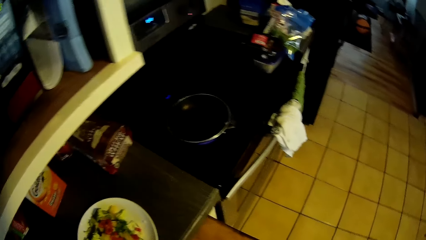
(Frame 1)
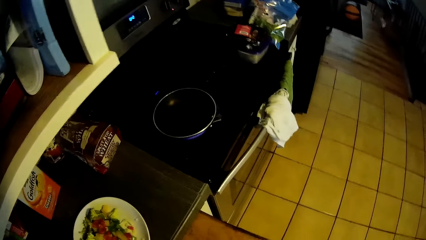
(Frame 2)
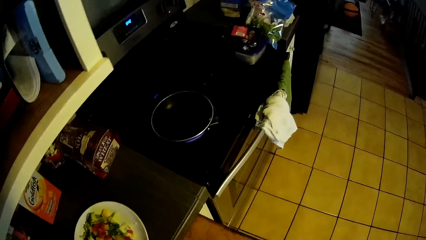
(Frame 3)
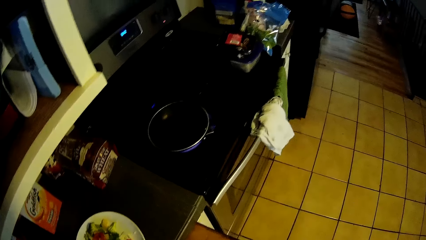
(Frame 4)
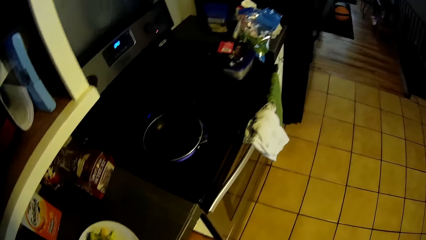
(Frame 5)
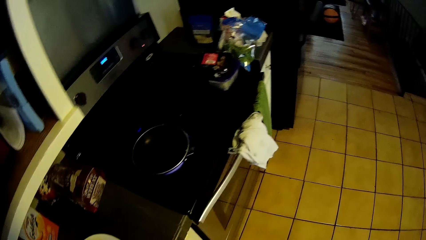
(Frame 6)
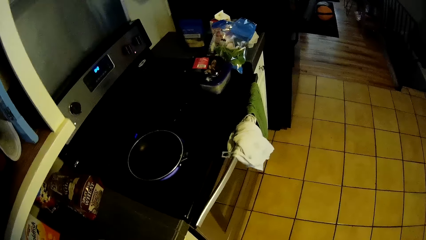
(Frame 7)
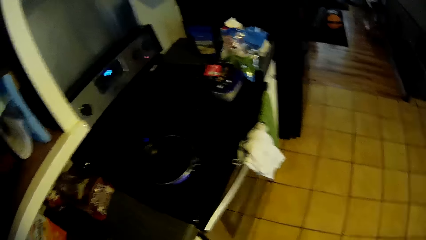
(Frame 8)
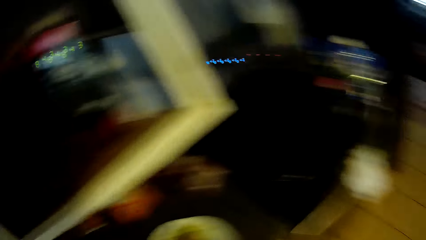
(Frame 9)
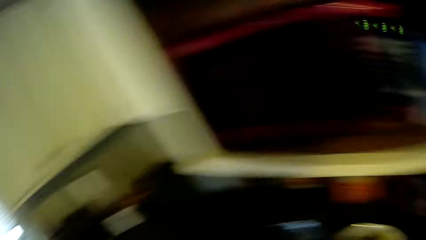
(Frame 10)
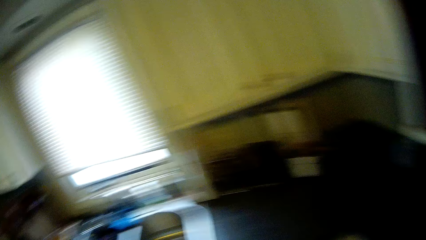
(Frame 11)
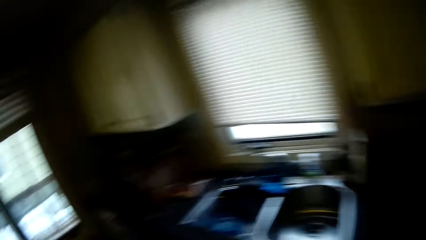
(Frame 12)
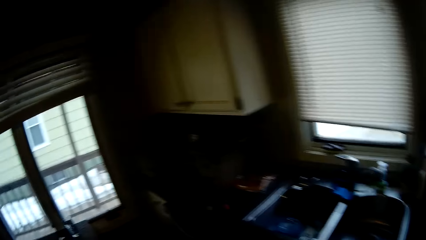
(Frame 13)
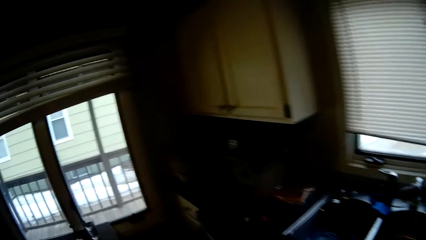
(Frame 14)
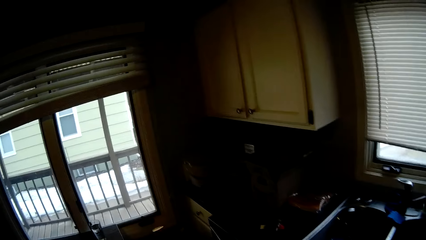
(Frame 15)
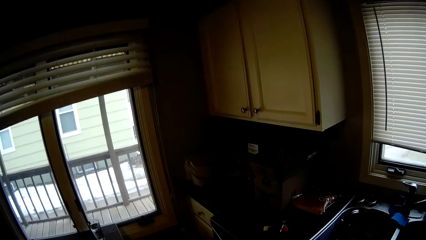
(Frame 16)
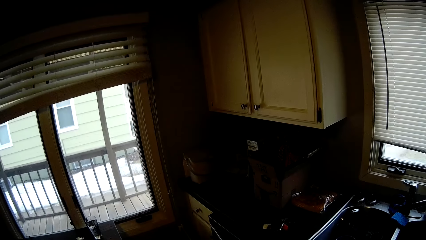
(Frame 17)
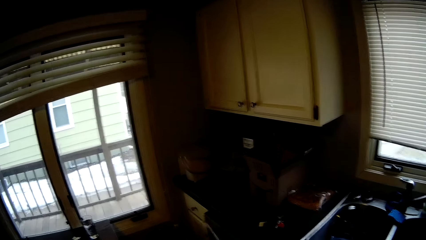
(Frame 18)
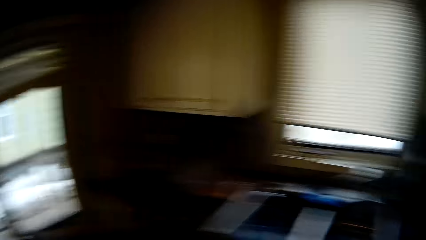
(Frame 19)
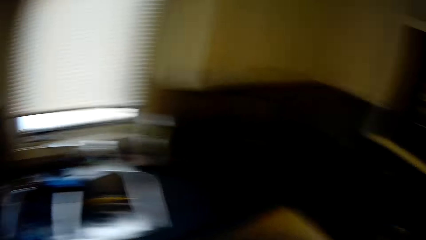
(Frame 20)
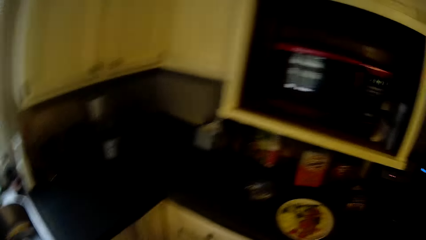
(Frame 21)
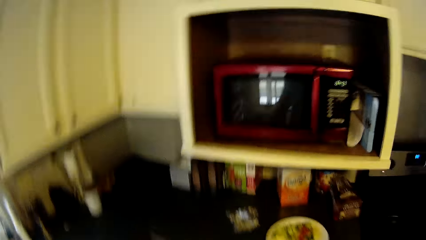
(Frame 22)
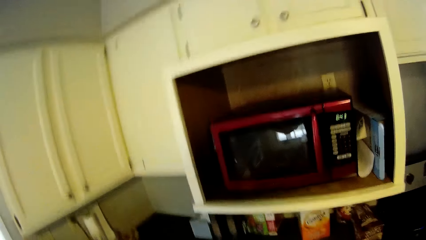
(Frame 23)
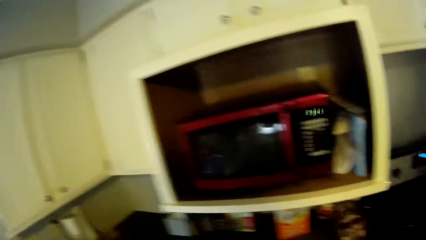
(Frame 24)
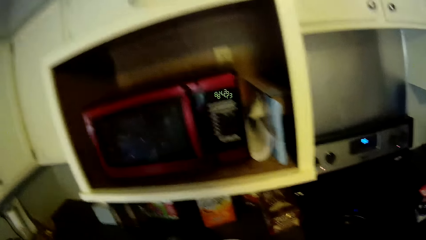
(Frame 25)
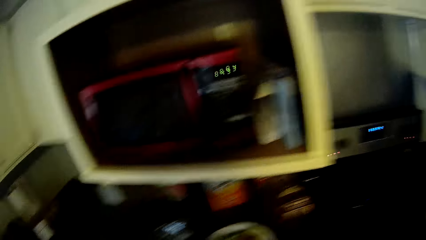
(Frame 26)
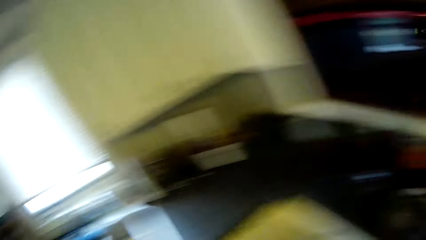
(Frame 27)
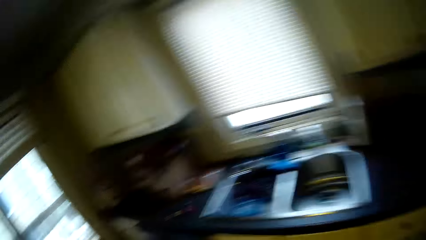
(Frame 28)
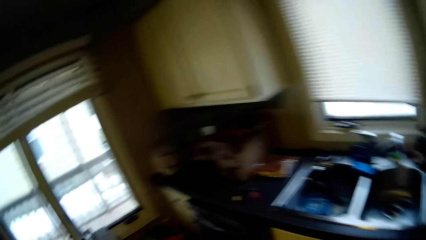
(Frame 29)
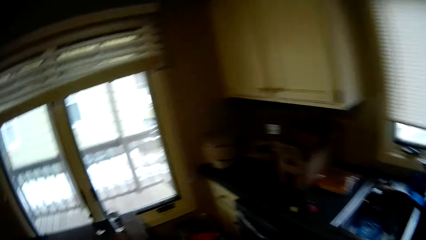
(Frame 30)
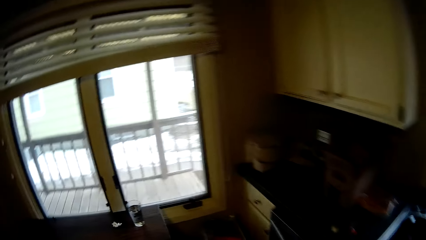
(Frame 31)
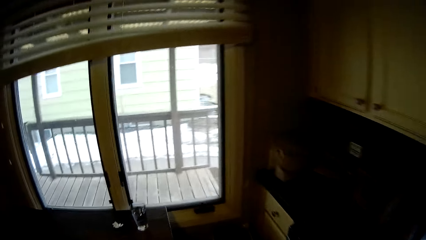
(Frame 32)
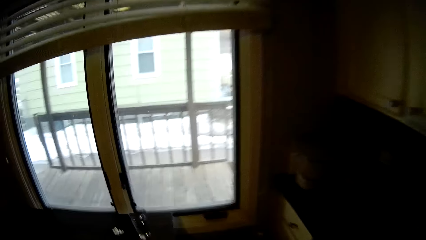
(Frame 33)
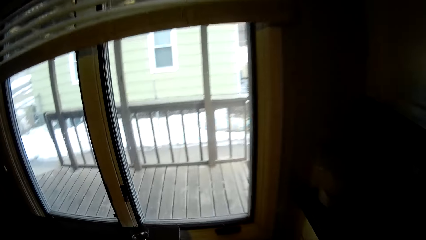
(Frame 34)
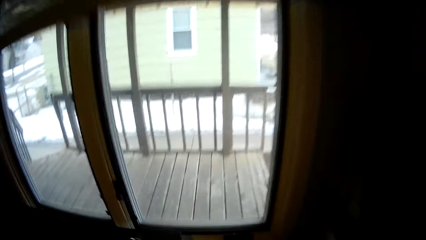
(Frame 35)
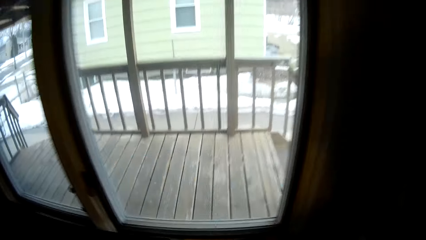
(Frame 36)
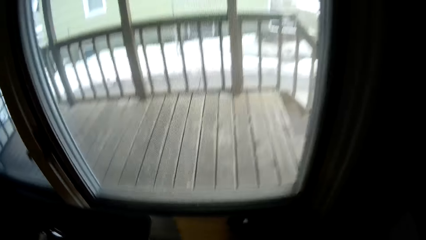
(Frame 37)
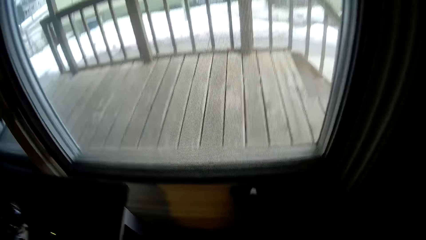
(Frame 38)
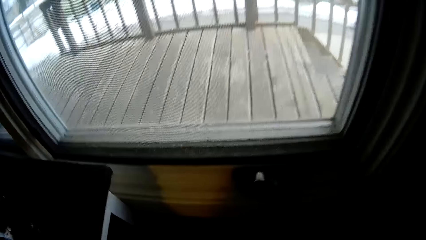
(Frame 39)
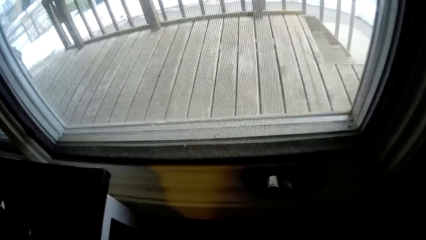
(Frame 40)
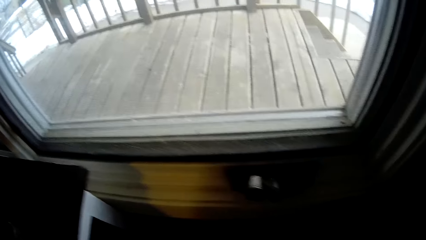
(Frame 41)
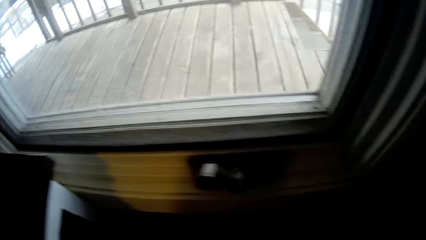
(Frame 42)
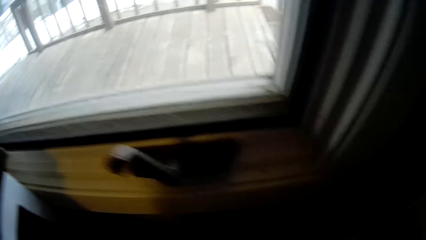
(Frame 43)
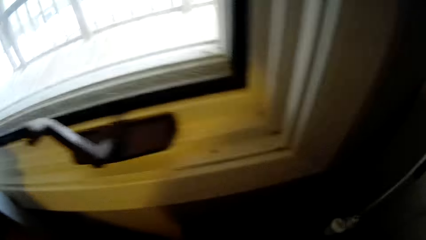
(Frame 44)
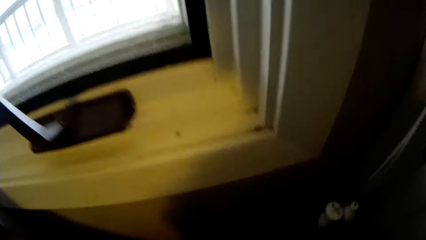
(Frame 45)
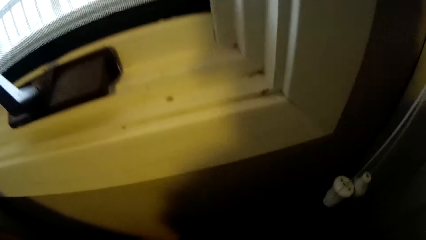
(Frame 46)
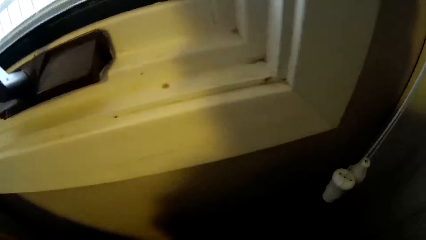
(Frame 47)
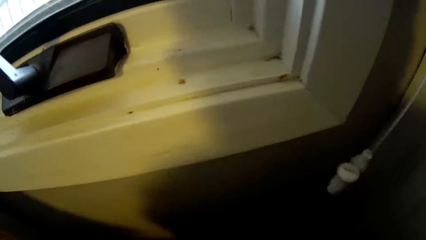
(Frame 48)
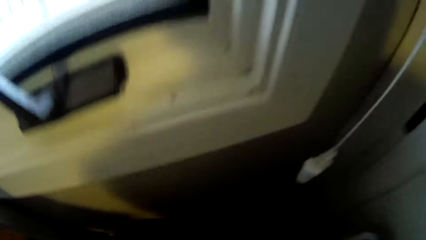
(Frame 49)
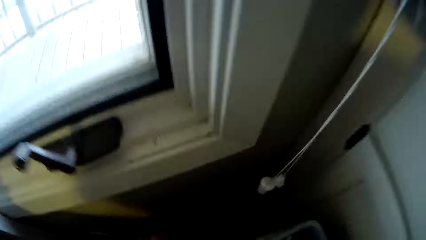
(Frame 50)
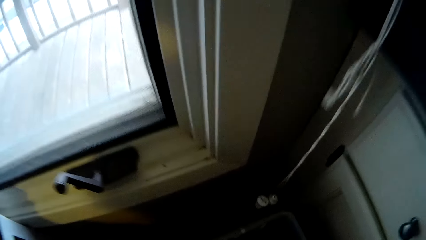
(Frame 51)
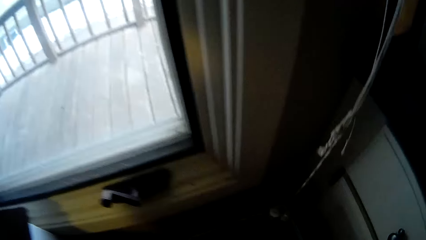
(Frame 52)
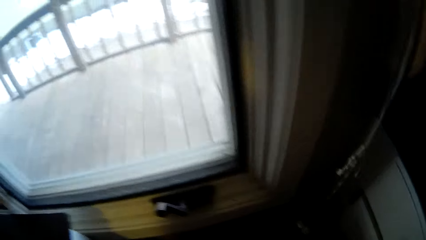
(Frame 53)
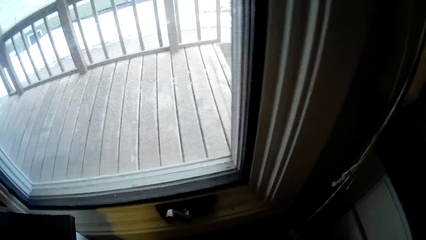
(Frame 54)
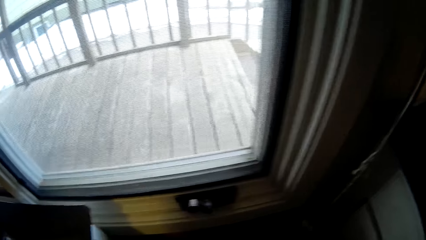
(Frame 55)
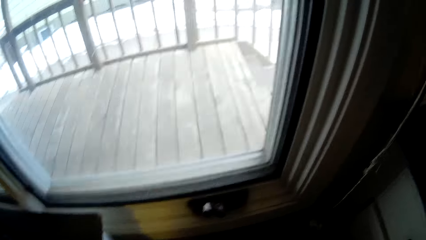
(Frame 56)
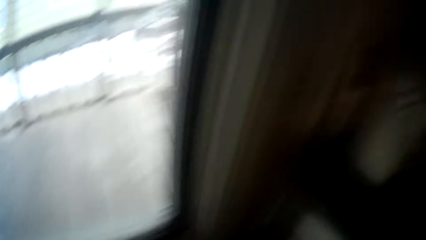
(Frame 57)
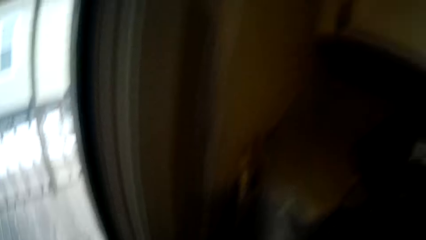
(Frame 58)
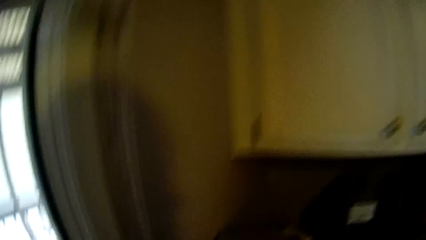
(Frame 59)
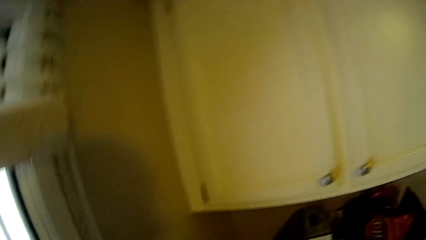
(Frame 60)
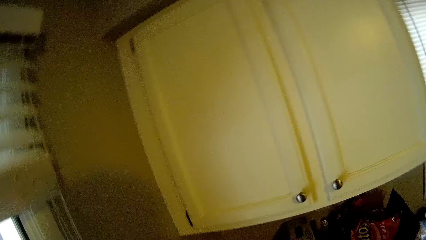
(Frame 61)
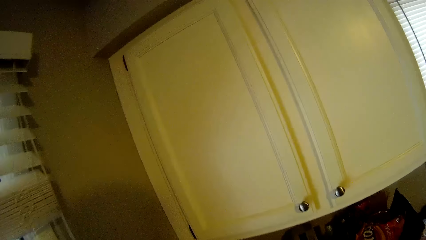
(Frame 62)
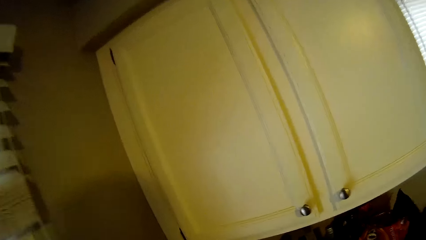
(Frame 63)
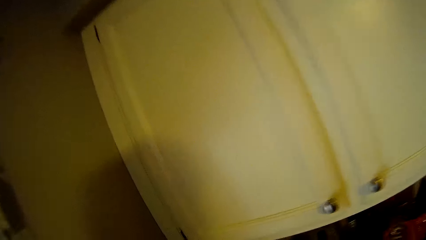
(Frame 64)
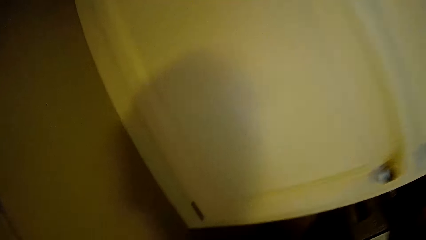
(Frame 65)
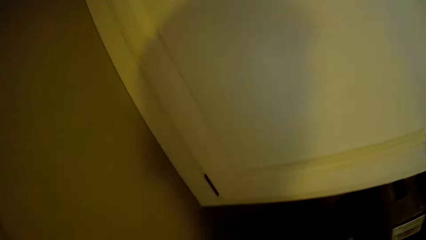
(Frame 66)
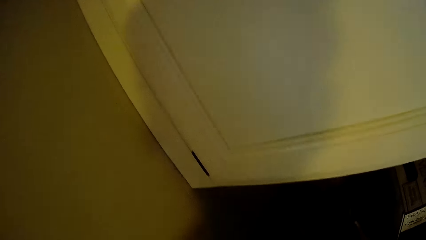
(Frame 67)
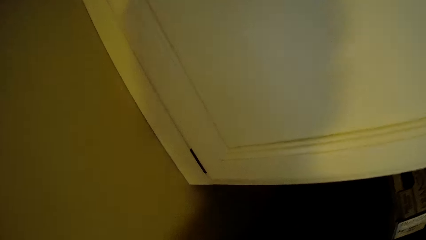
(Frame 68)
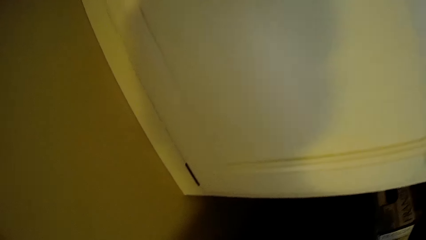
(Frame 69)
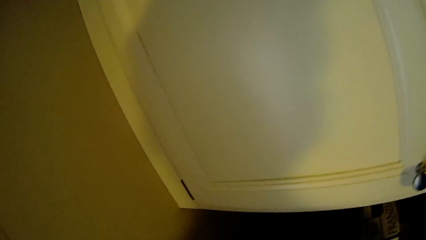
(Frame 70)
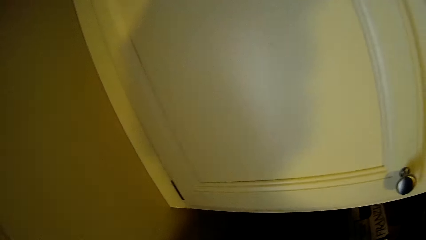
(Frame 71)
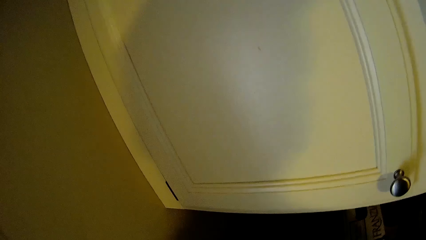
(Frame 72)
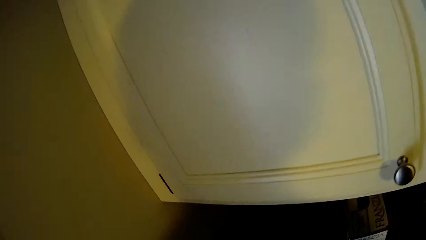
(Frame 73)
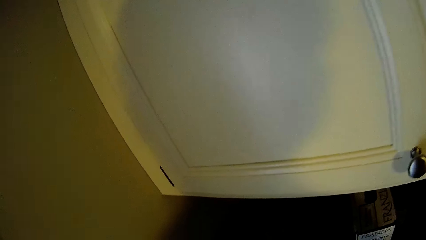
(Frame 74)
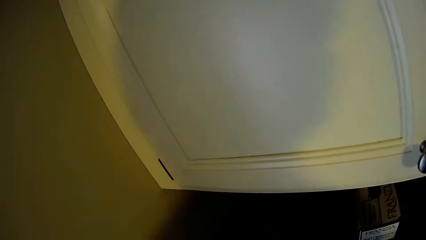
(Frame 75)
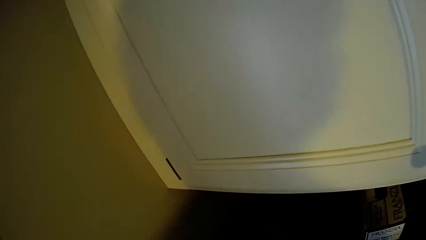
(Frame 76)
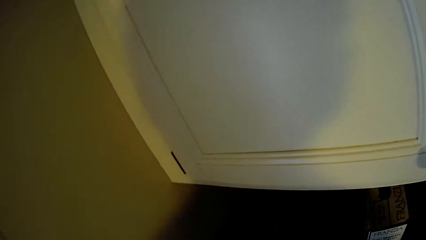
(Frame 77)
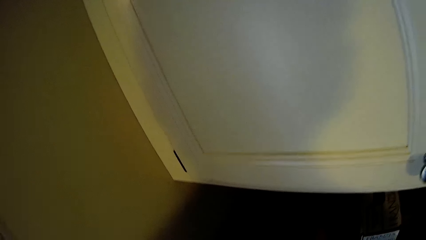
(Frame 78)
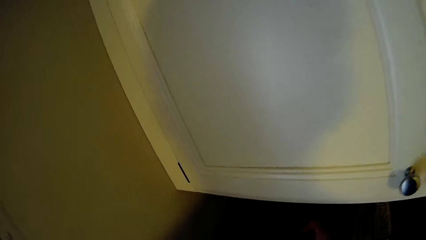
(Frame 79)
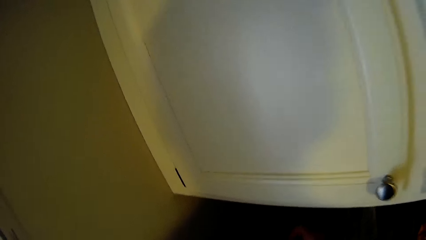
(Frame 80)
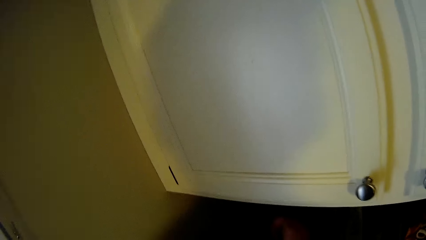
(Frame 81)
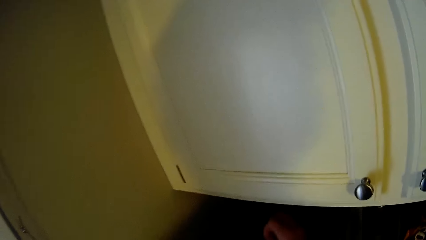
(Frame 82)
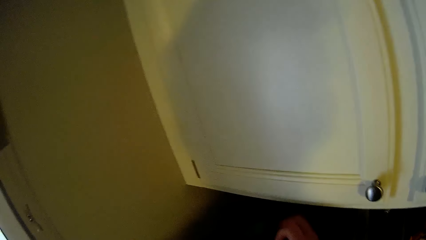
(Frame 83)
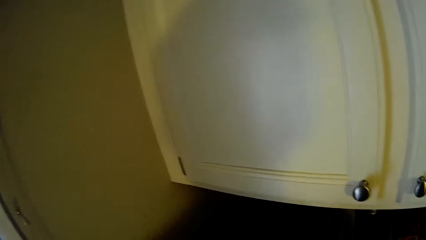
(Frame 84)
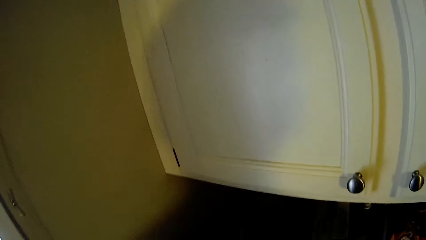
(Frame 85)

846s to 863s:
The camera wearer walks to the kitchen window. They bend on the window. They stand upright. They look around. They stand along the countertop edge.
